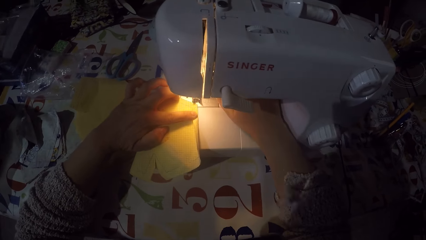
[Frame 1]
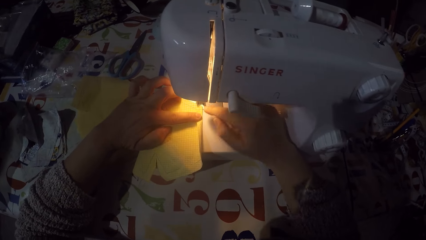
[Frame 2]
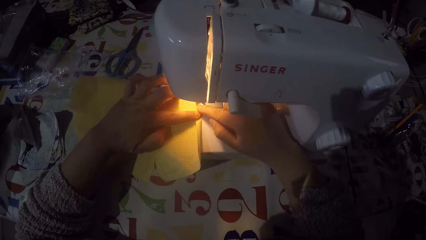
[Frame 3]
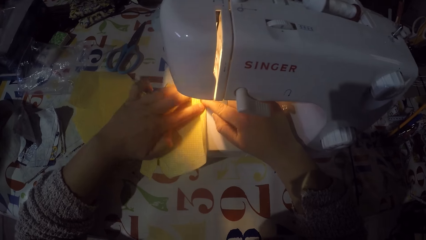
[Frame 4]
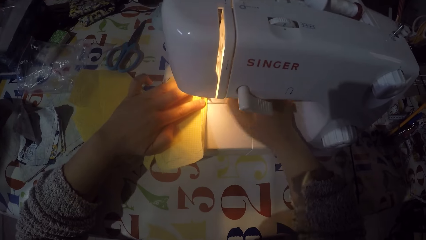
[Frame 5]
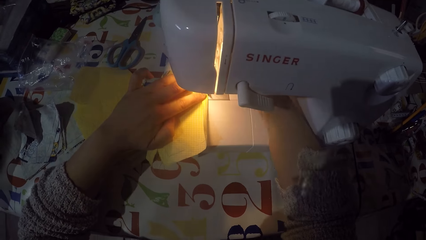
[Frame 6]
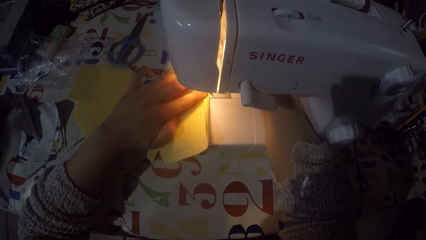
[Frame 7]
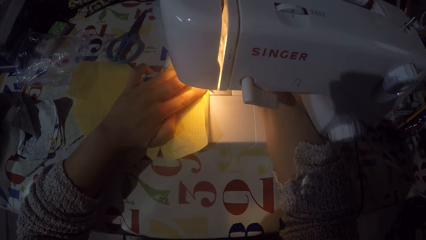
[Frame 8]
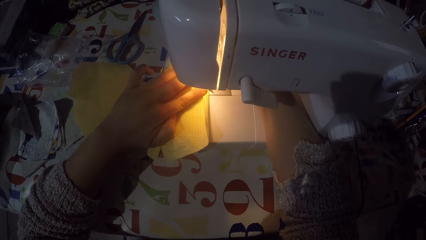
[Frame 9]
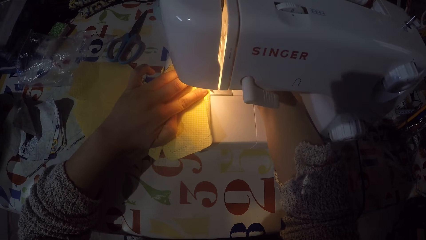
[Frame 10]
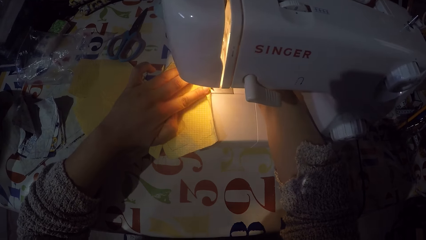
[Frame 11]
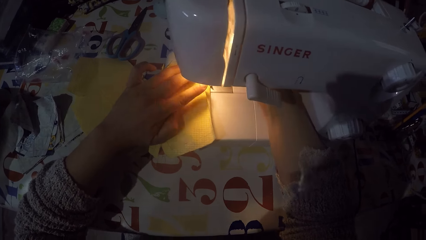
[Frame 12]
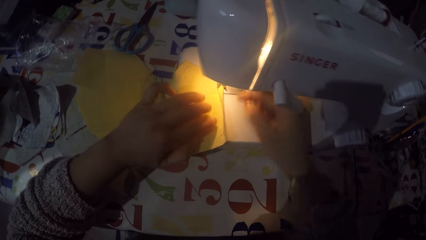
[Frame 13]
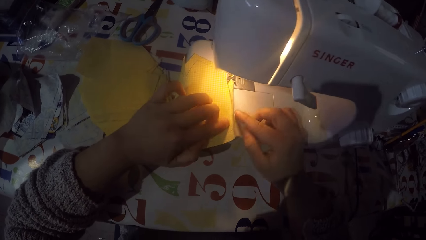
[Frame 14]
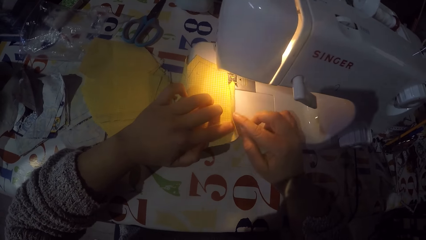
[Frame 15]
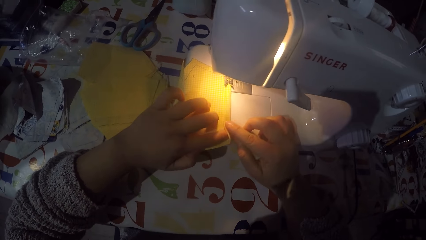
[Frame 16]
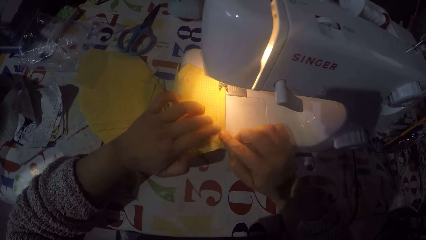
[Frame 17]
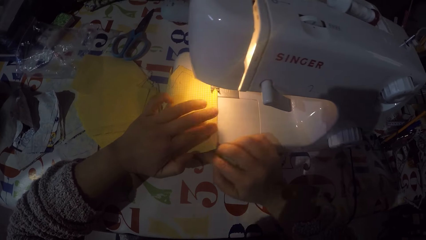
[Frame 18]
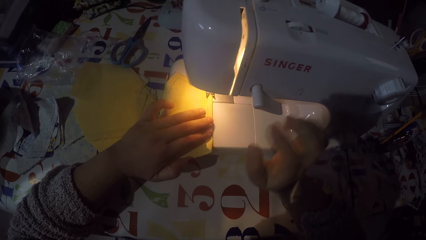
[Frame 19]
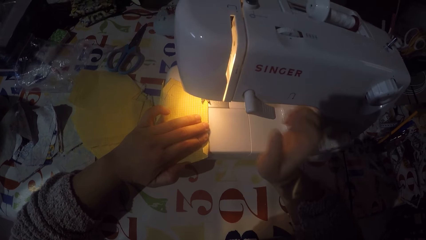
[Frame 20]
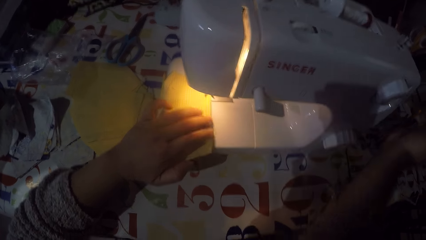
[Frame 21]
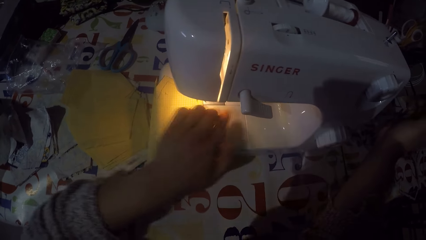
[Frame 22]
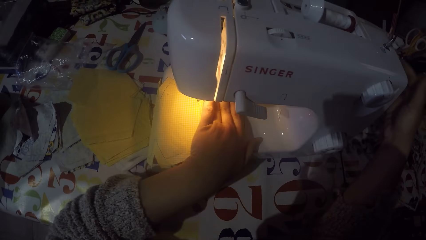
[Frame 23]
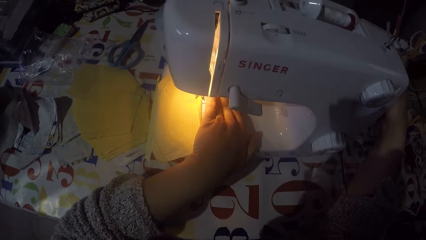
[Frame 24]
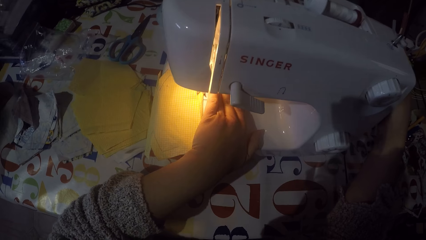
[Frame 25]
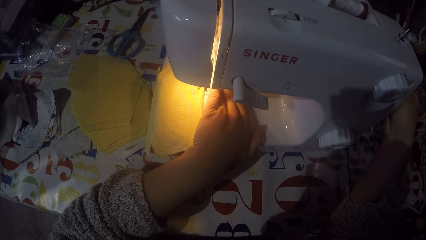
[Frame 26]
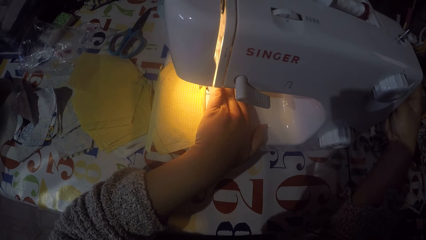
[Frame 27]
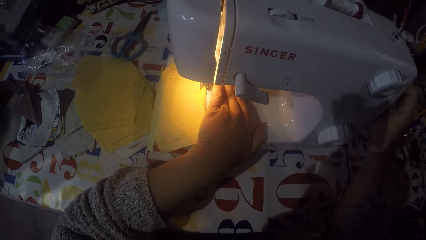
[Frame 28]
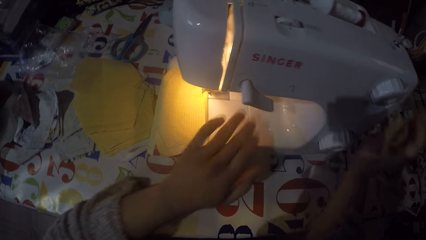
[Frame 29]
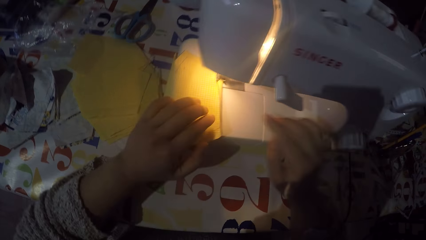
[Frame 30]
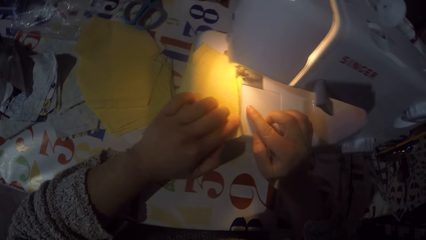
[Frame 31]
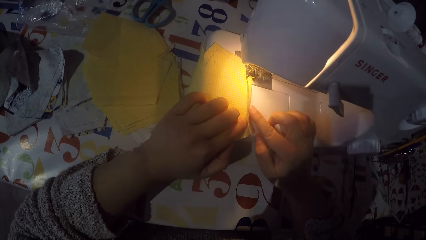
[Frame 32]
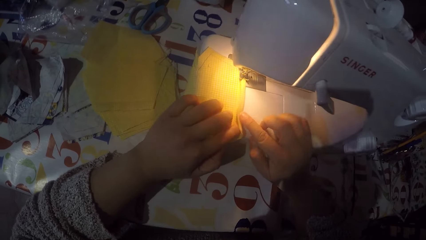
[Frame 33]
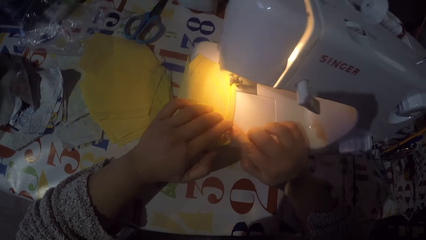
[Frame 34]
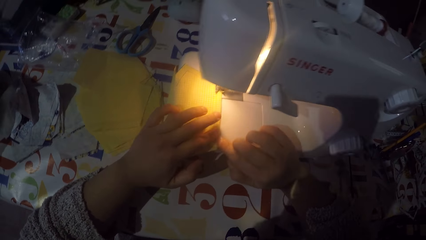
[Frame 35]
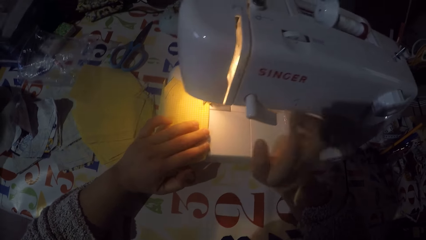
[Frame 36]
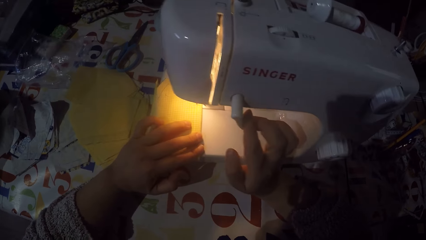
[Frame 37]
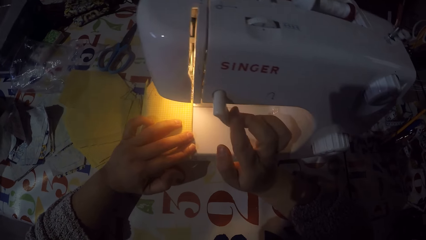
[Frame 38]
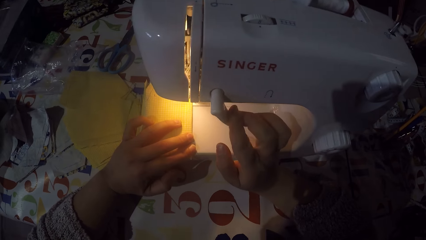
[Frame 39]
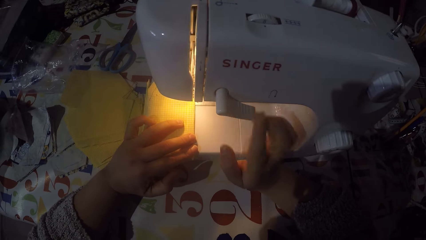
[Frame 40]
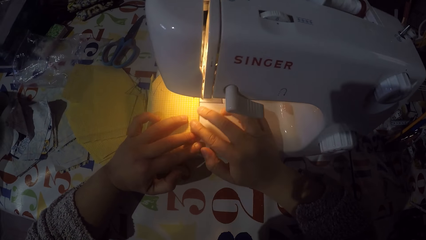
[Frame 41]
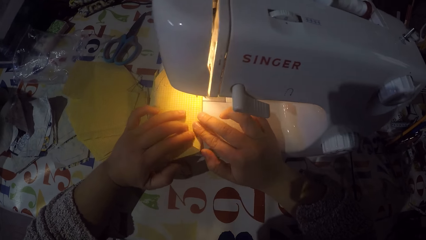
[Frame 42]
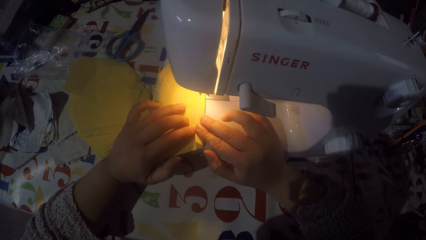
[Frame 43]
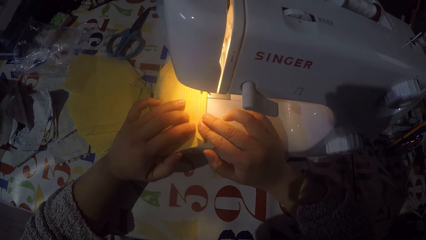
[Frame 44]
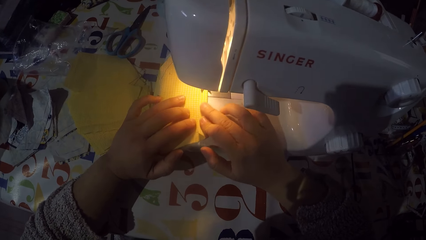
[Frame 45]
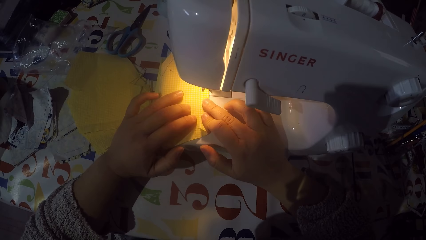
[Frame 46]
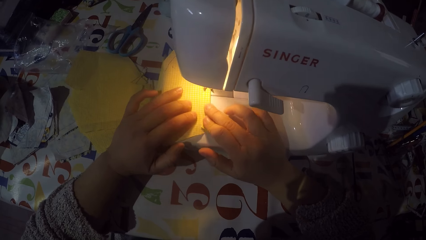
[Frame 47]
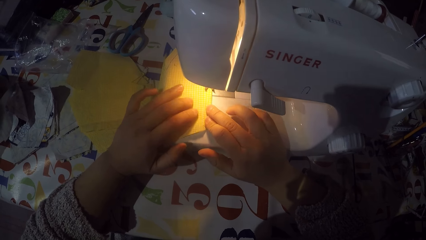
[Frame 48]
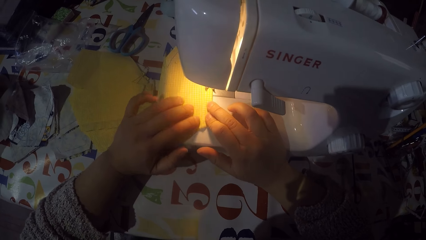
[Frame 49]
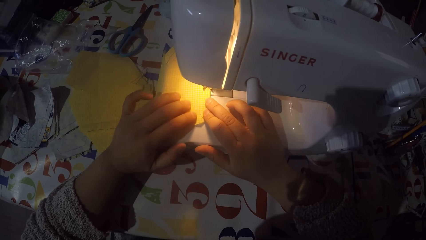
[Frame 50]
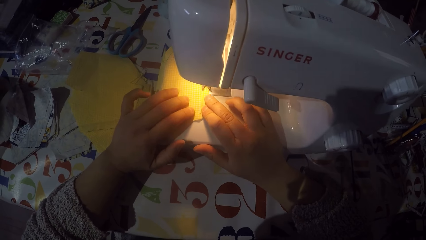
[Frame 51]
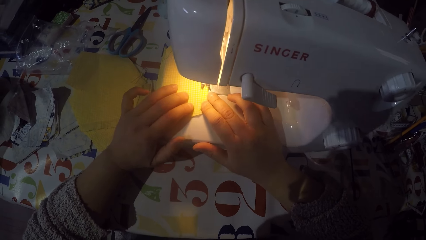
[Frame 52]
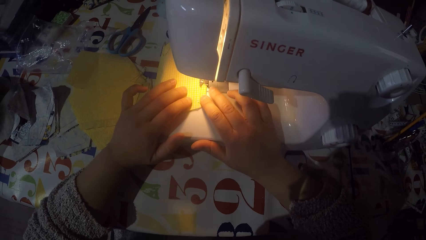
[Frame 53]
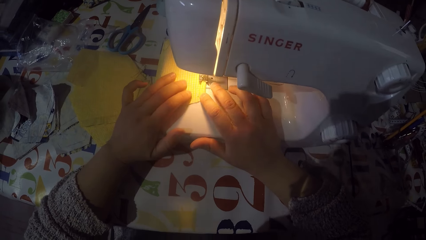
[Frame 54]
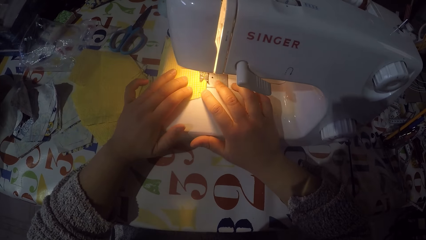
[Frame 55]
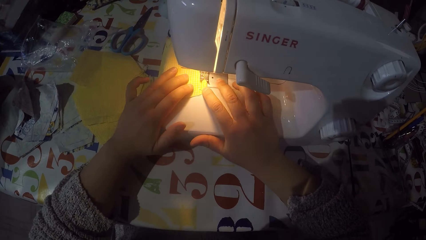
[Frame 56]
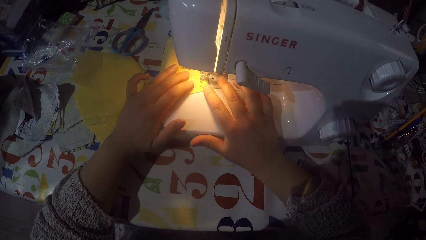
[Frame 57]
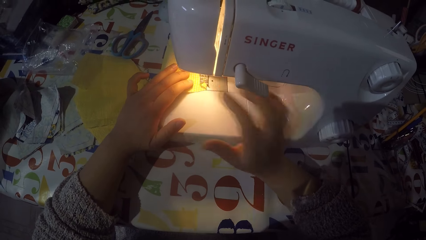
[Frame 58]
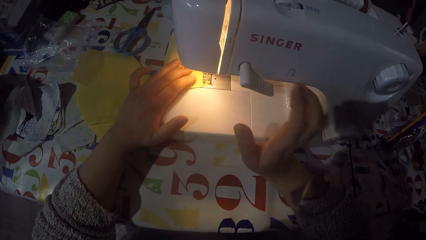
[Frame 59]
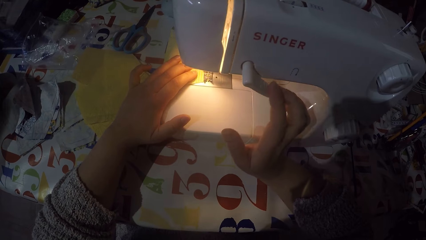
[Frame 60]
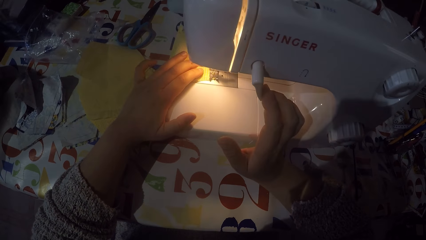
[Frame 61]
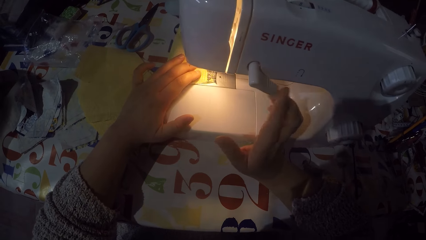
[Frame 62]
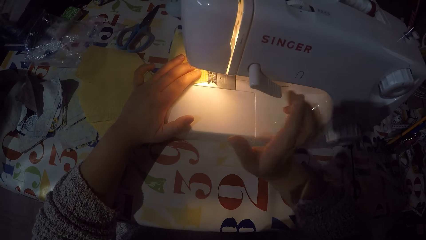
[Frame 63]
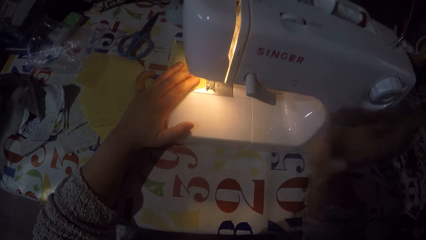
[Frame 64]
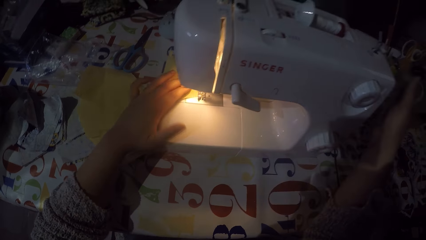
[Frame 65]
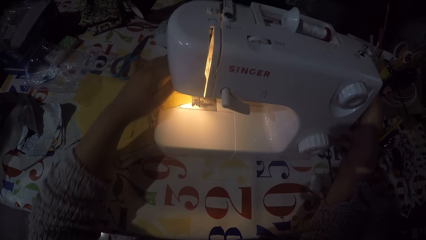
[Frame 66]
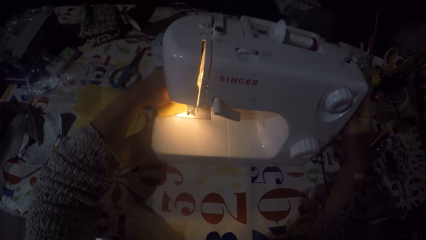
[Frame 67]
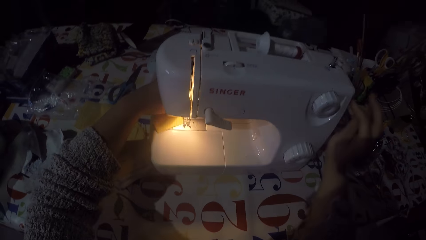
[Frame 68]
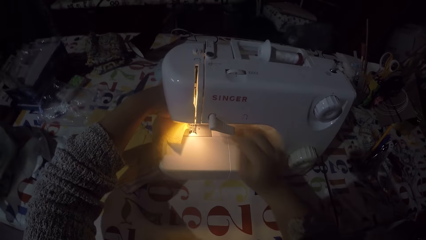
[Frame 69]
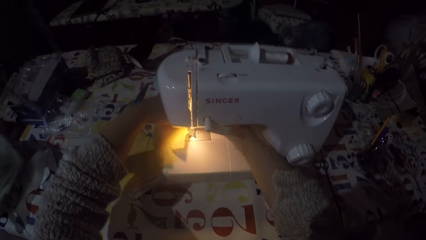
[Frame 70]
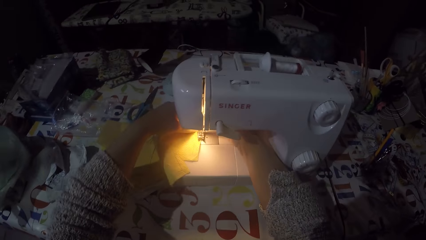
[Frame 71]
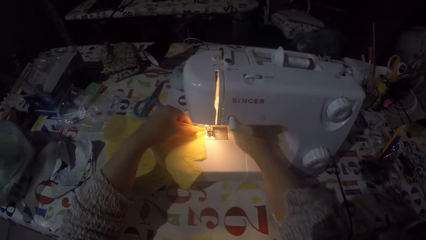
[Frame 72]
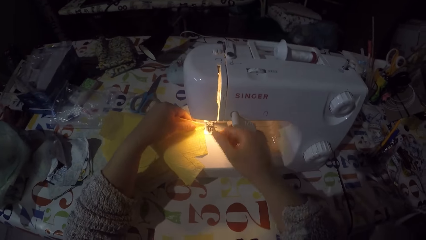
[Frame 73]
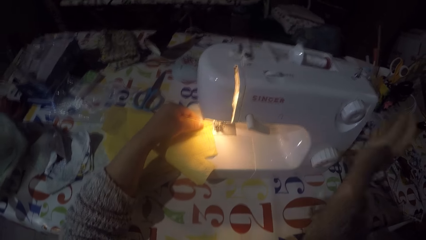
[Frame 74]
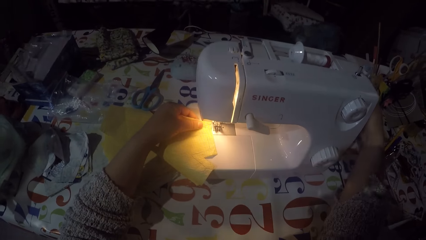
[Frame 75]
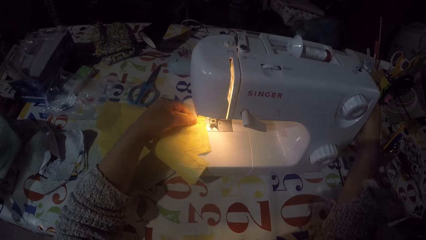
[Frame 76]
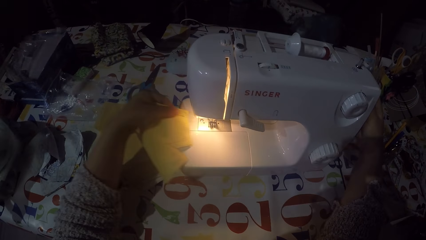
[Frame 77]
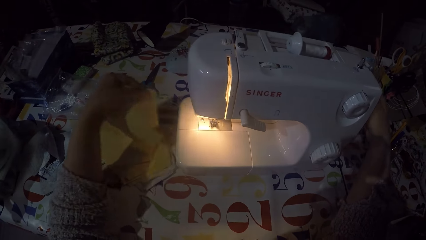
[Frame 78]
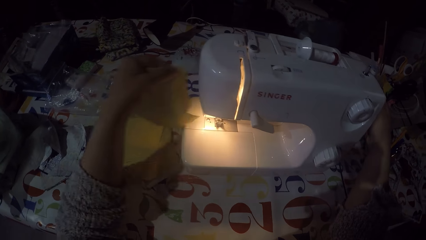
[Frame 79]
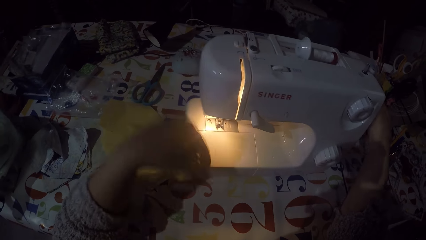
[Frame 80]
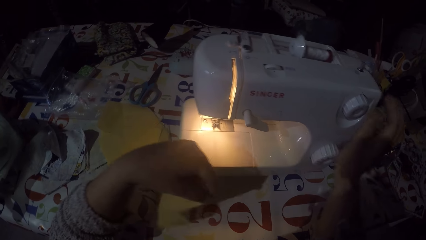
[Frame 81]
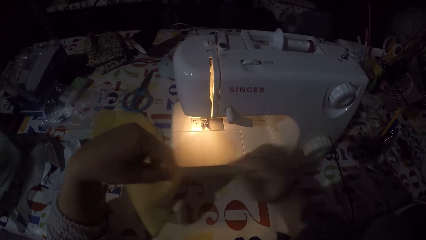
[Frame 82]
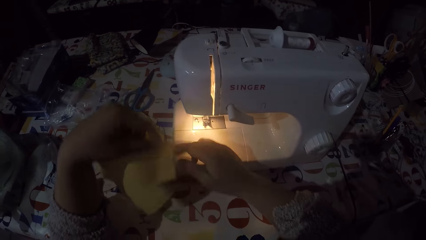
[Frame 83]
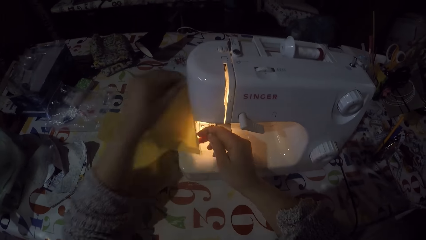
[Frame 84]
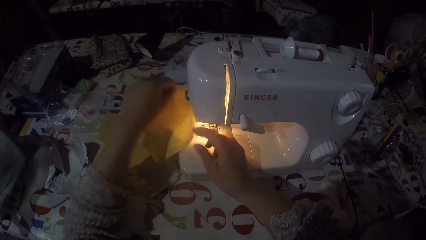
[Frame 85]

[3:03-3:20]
The camera wearer straightens the fold. He touches the hand wheel with his right hand. He straightens the fold again. He pushes the thread take-up lever down with his right hand. He sews the piece of cloth. He pushes the thread take-up lever down with his right hand. He stops sewing the piece of cloth. He touches the hand wheel with his right hand. He removes the piece of cloth from the sewing machine. He touches the hand wheel with his right hand. He removes the piece of cloth from the sewing machine.
